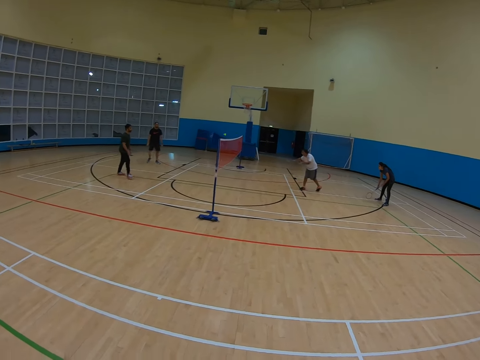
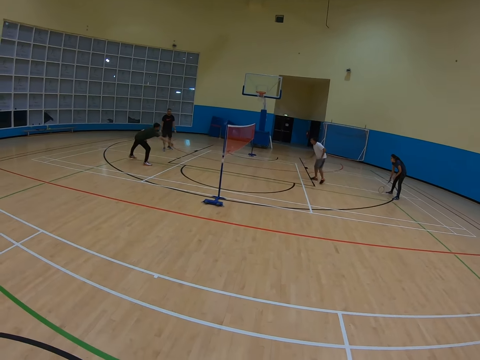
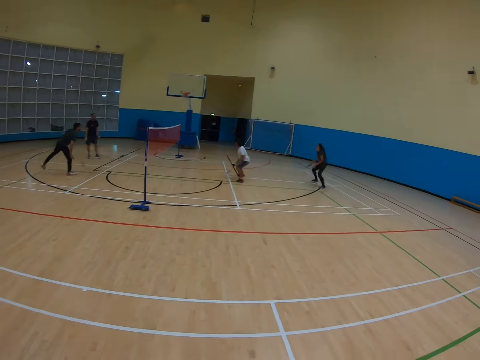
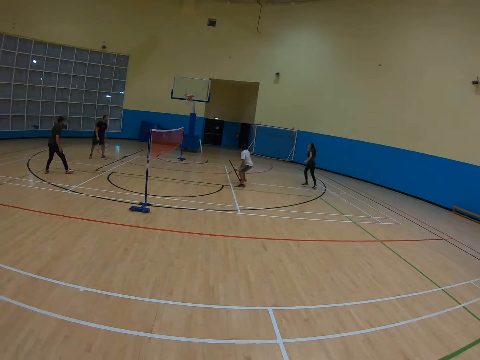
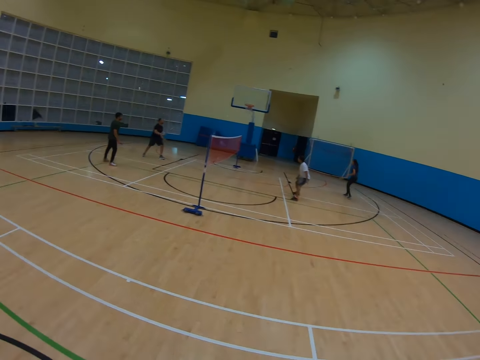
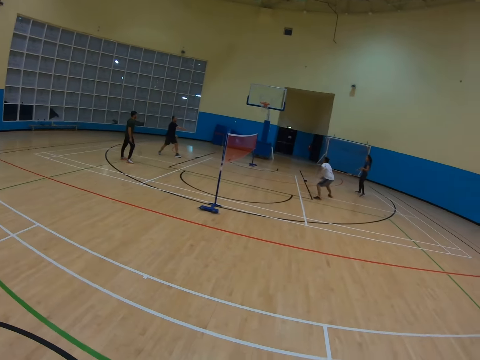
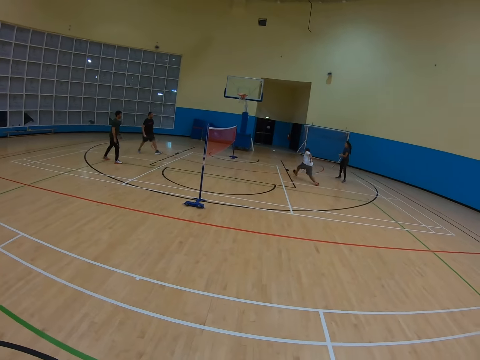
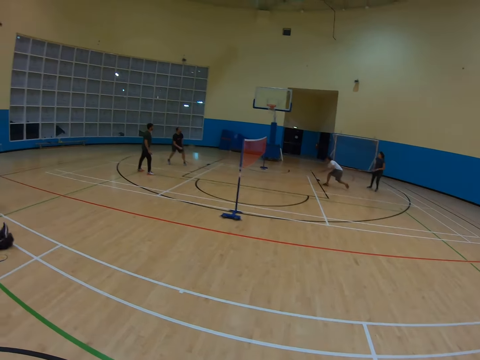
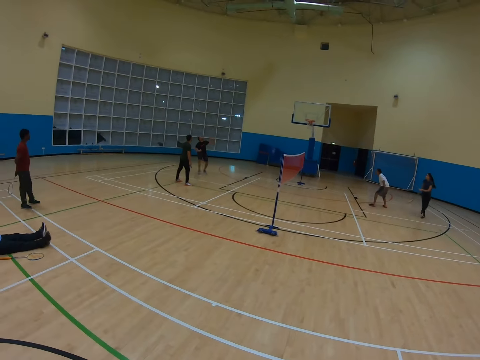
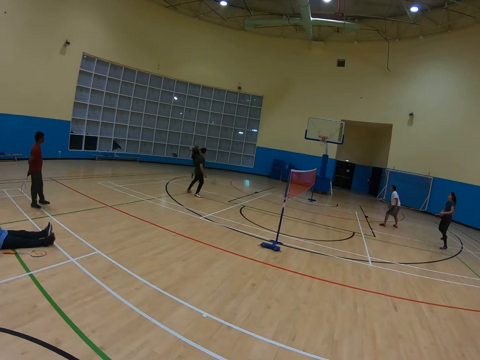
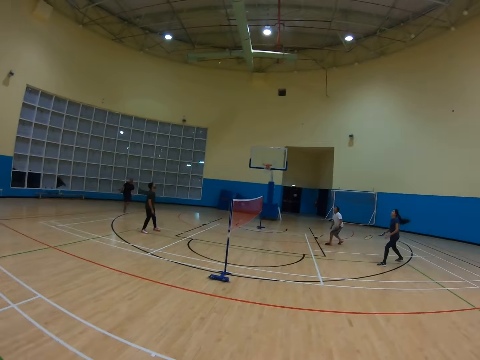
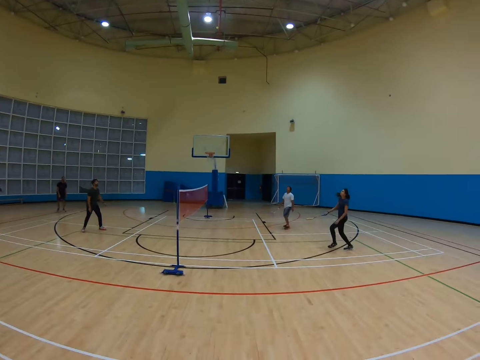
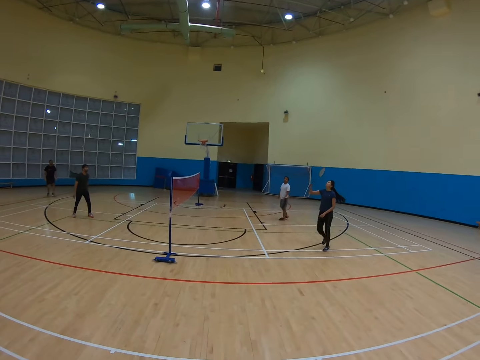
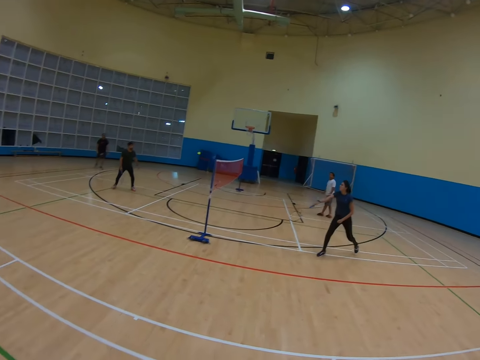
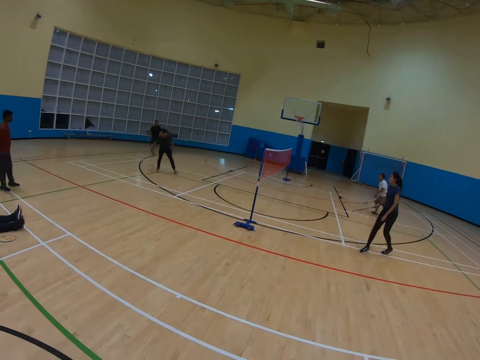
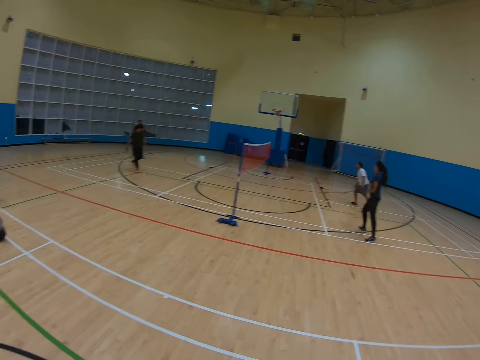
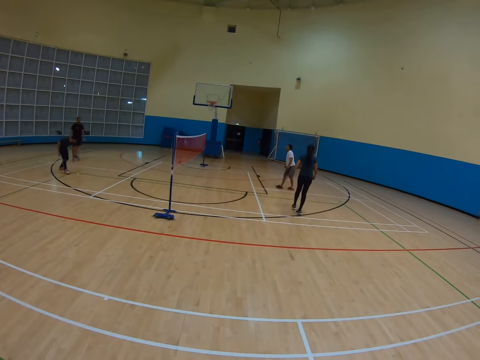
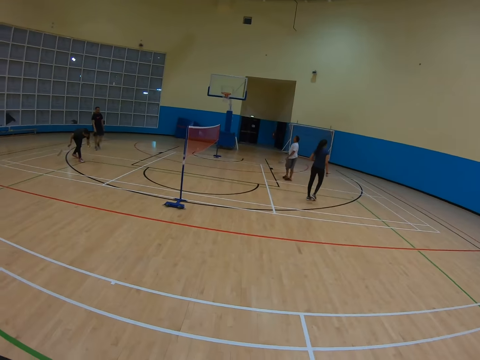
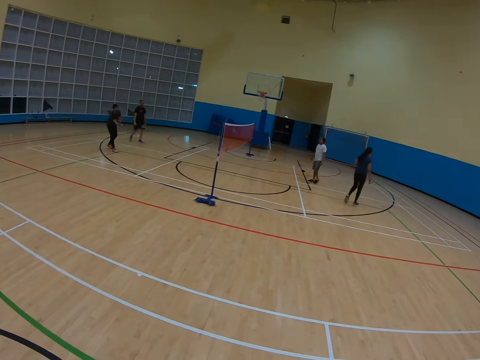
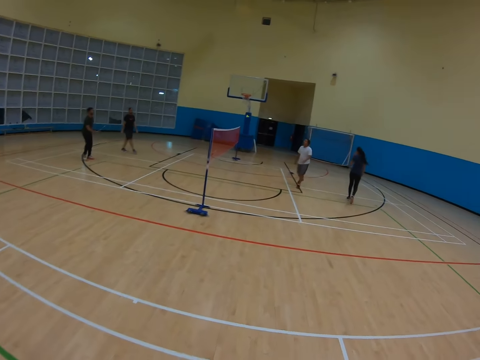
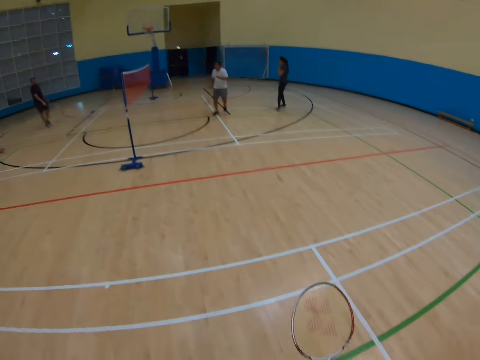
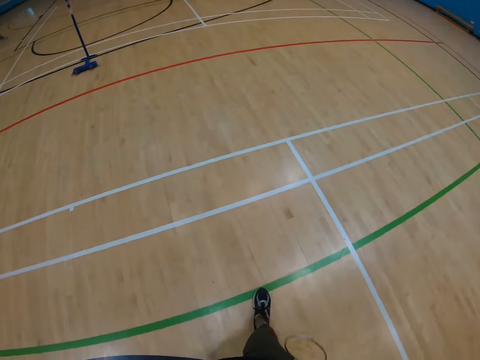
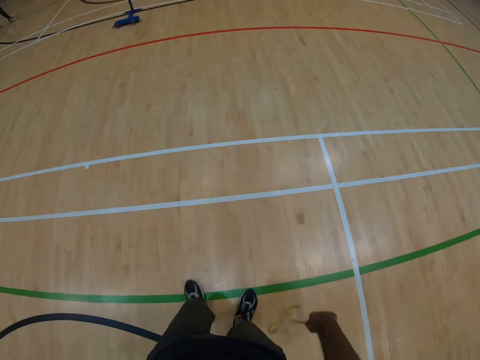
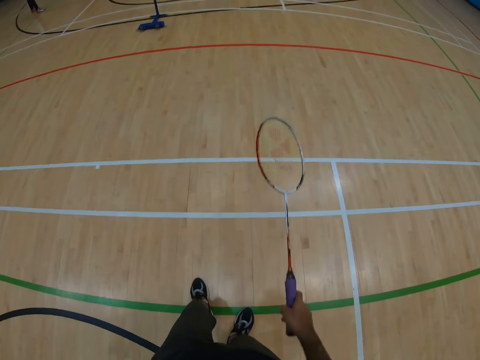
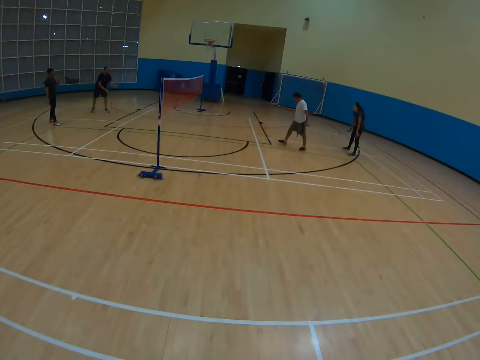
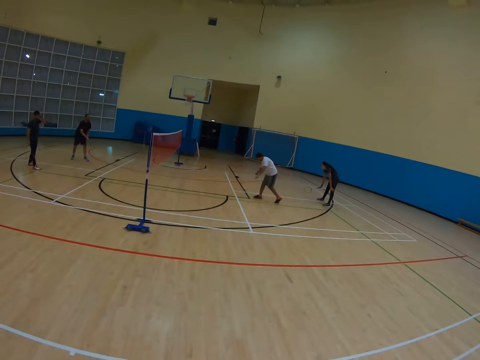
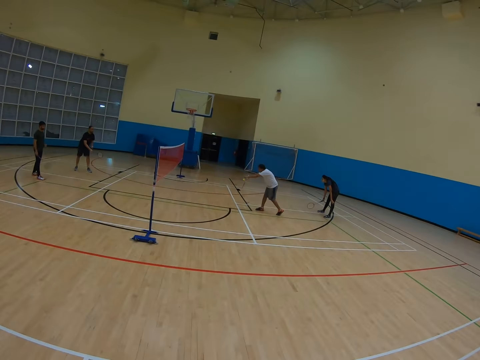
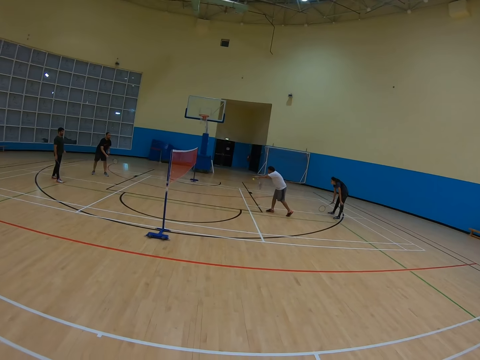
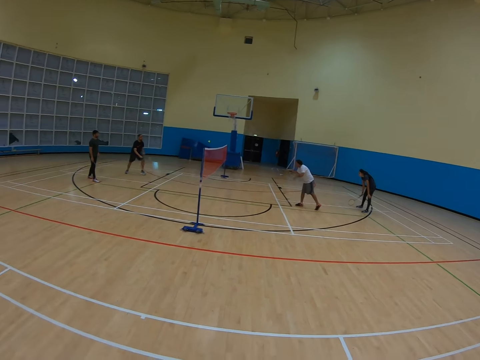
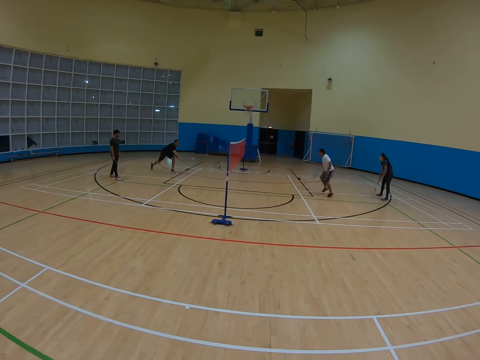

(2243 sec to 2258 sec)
The camera wearer looks around.

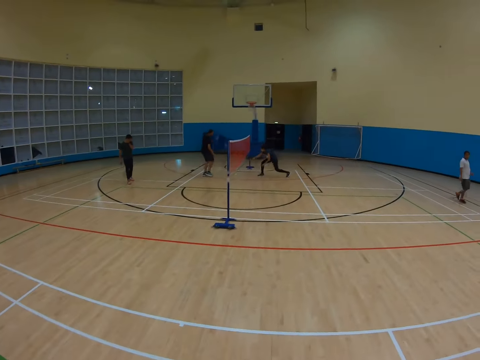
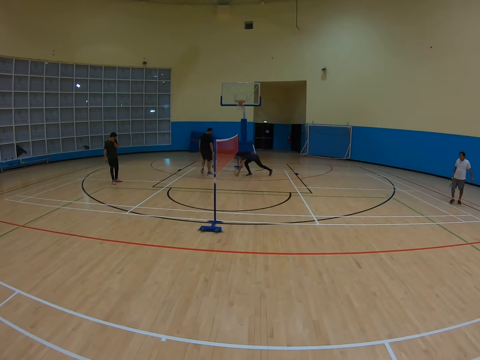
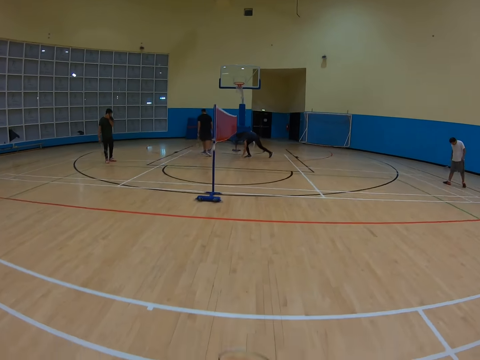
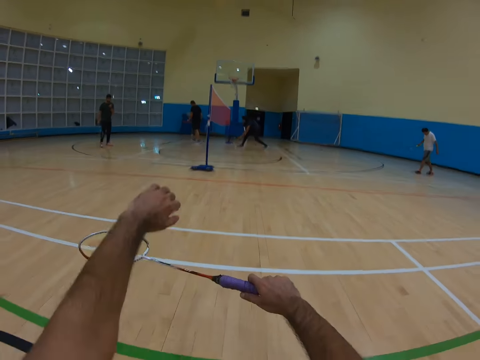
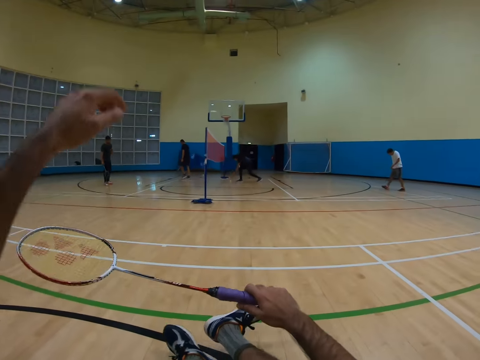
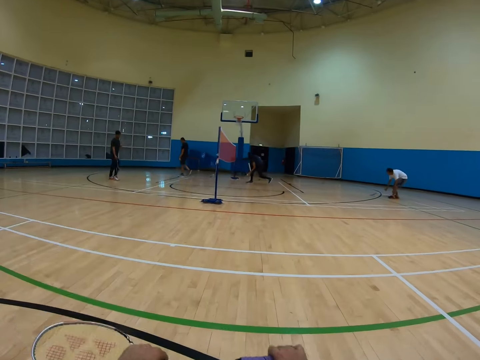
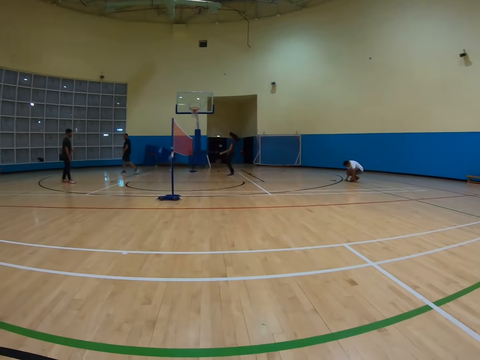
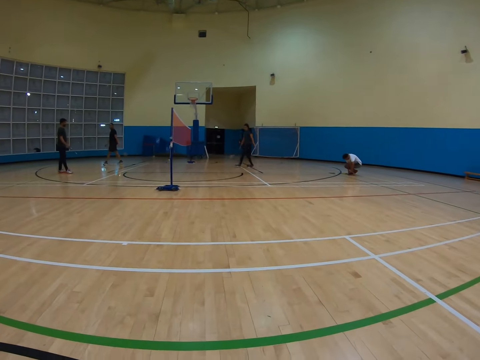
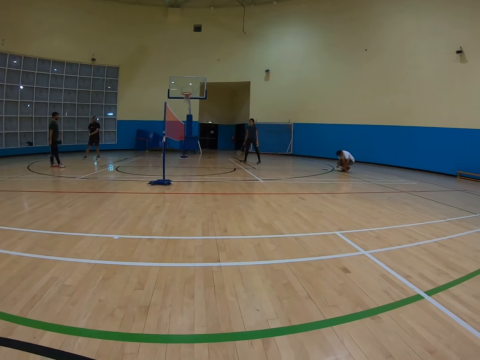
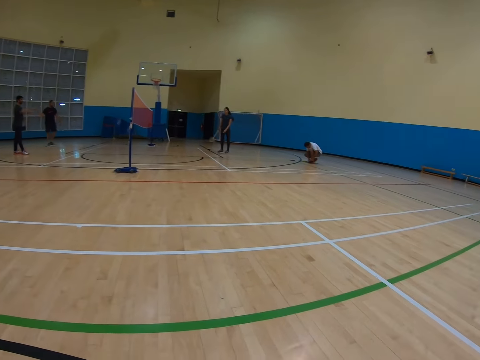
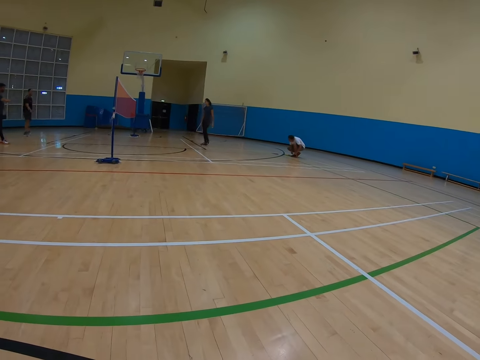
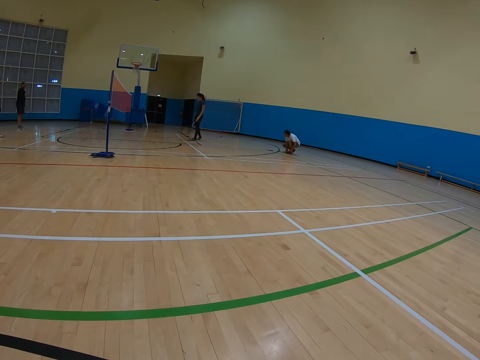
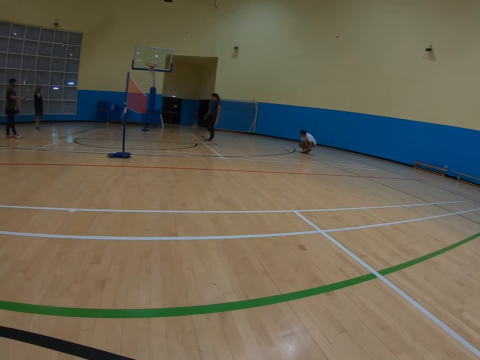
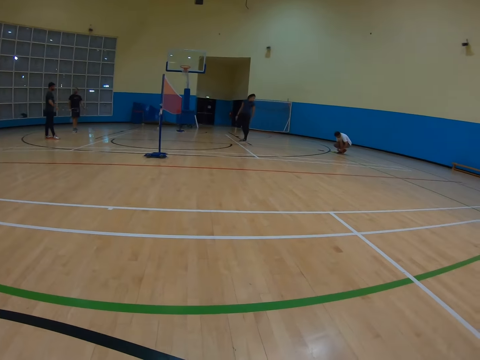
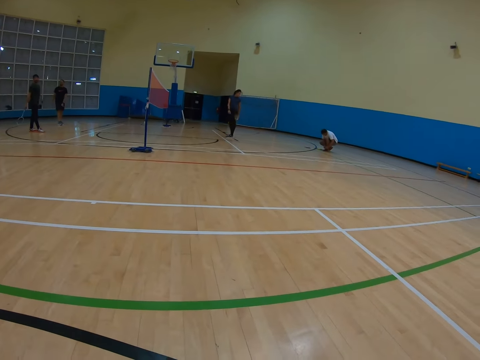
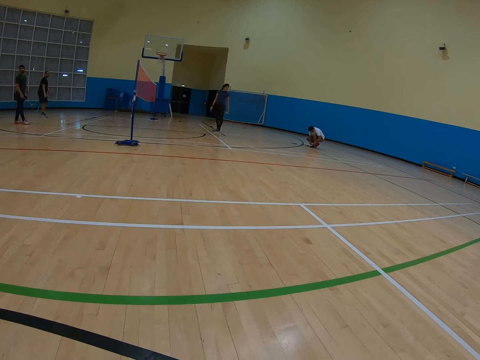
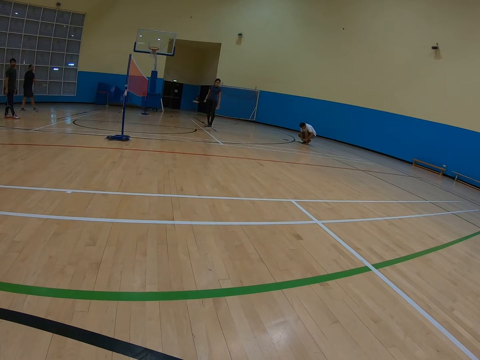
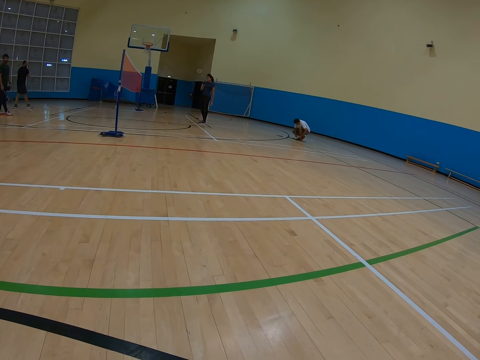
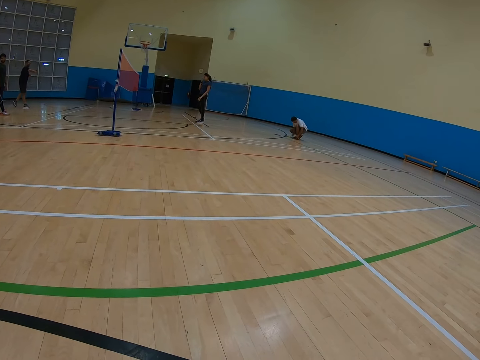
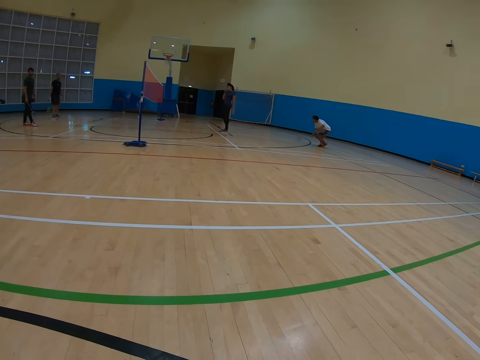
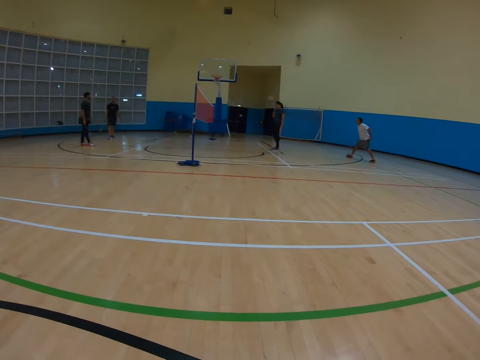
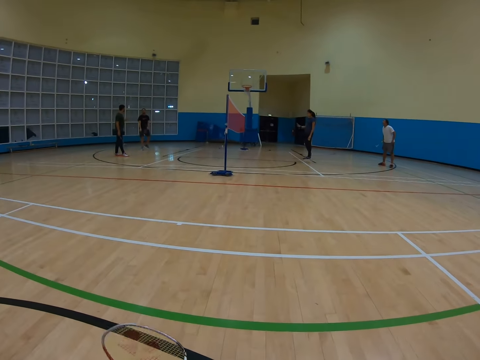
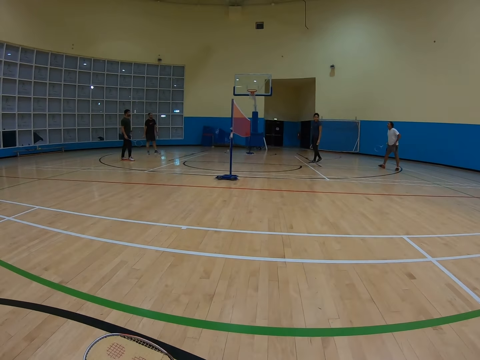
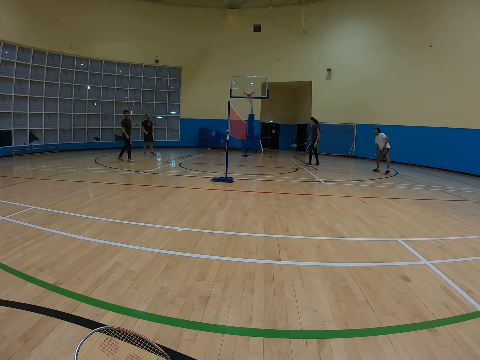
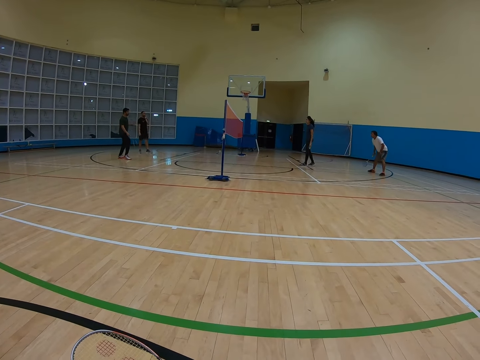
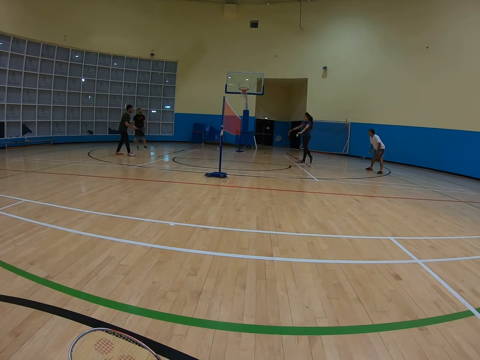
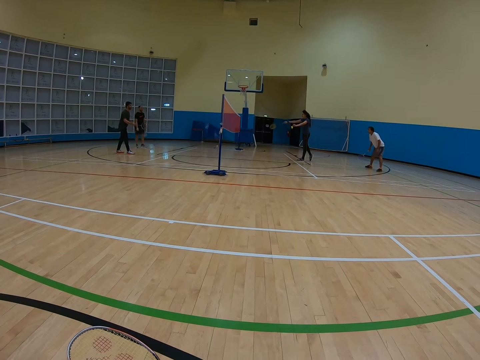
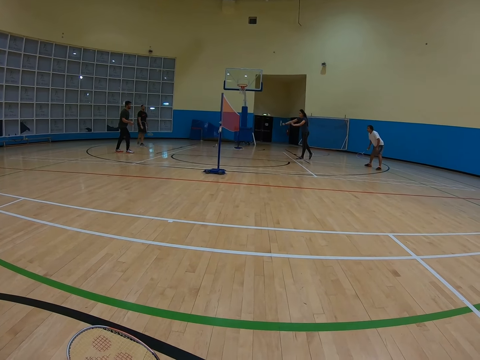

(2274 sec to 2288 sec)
The camera wearer sits on the floor. They hold the racket. They watch the badminton game.
